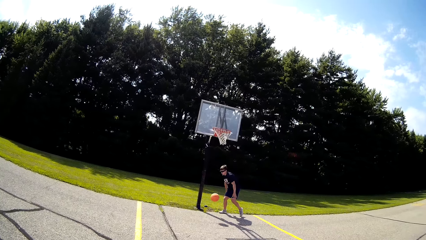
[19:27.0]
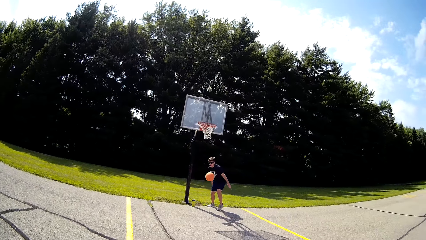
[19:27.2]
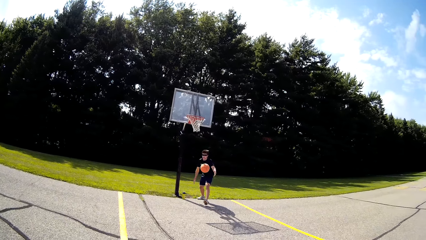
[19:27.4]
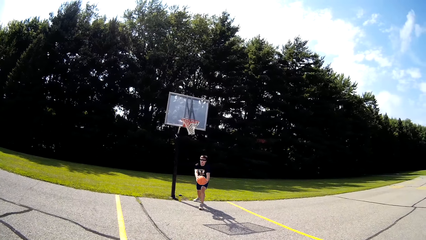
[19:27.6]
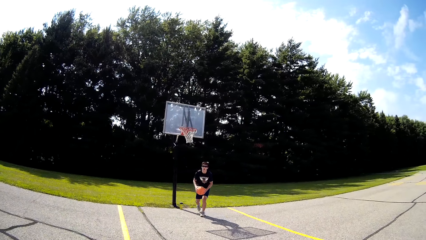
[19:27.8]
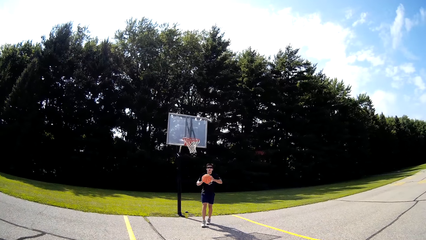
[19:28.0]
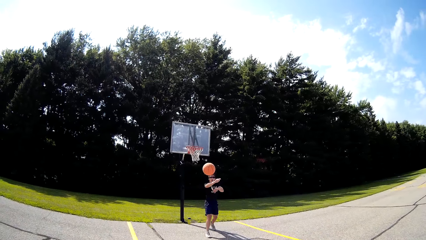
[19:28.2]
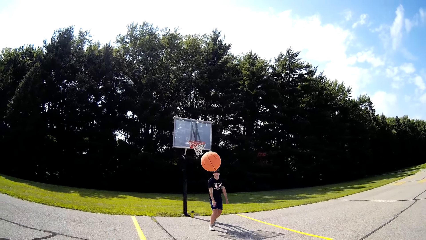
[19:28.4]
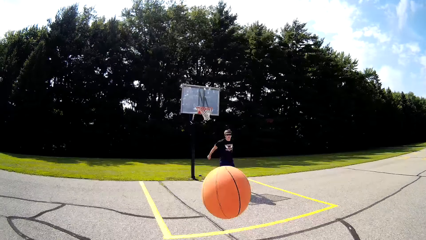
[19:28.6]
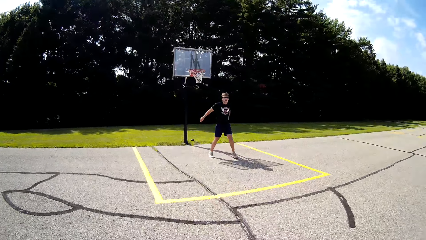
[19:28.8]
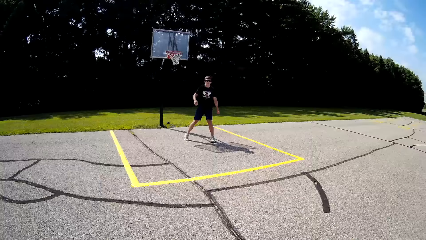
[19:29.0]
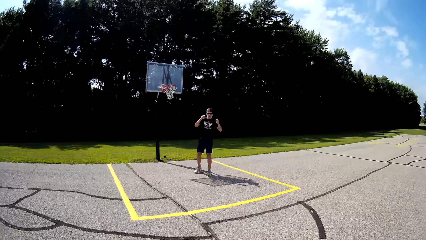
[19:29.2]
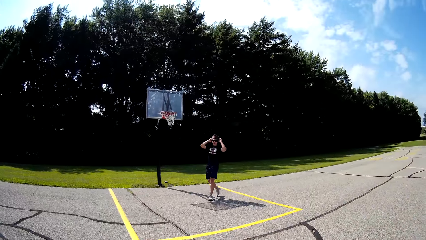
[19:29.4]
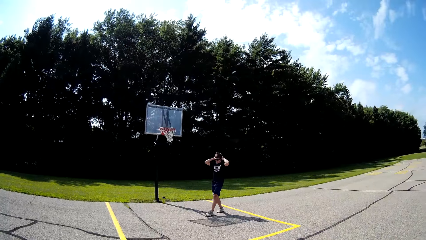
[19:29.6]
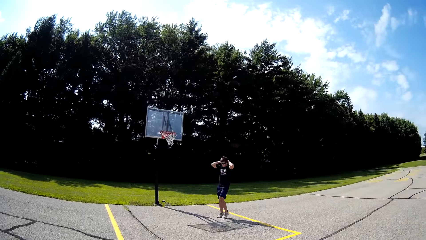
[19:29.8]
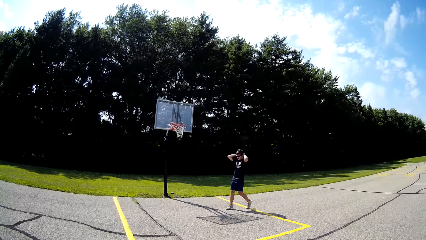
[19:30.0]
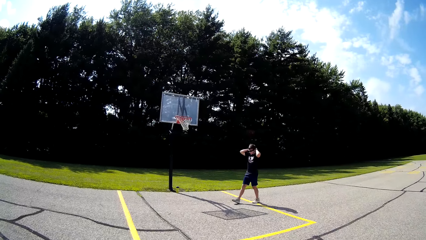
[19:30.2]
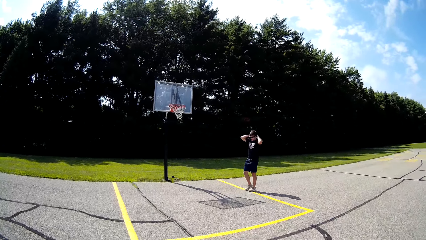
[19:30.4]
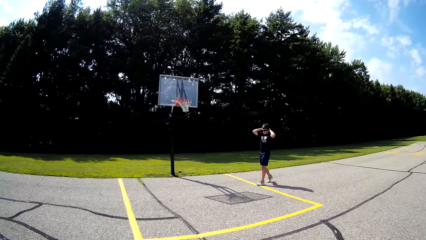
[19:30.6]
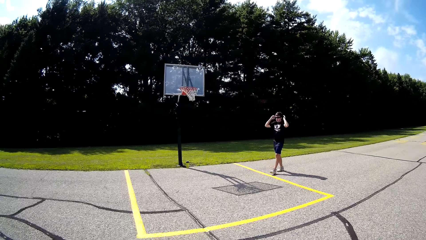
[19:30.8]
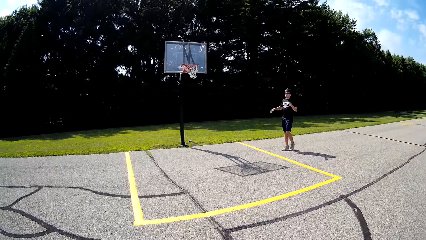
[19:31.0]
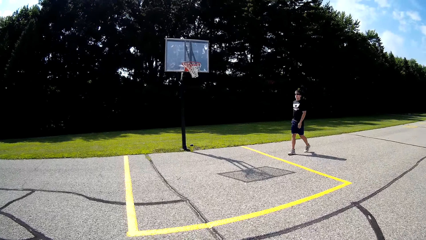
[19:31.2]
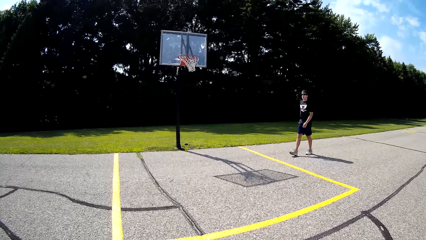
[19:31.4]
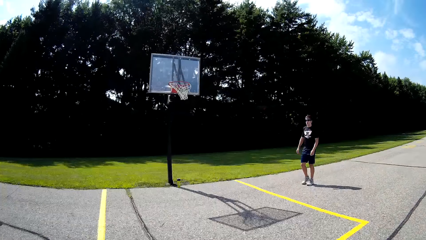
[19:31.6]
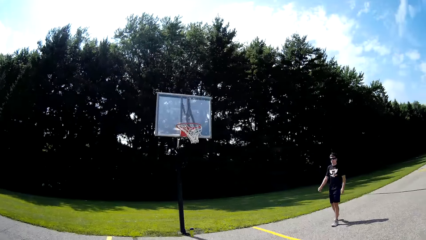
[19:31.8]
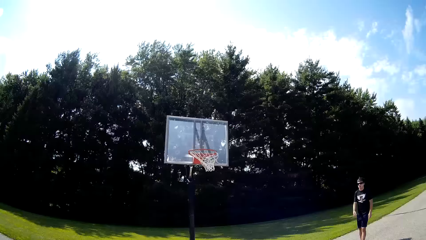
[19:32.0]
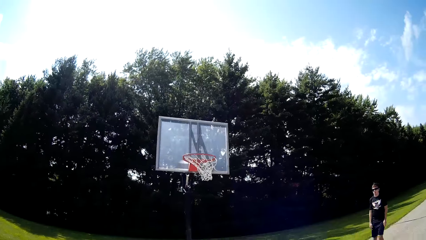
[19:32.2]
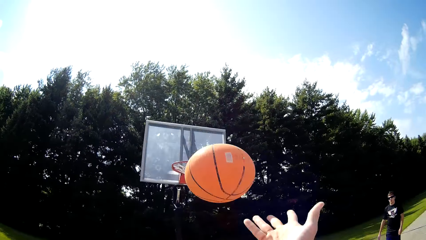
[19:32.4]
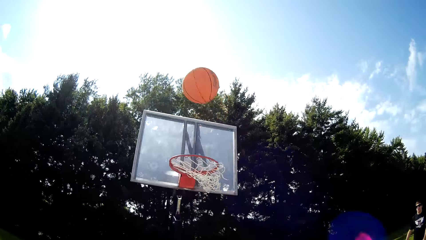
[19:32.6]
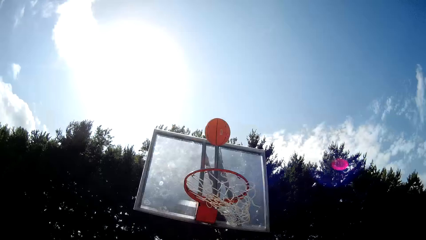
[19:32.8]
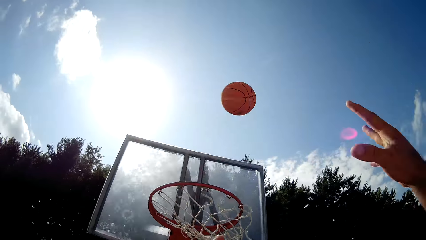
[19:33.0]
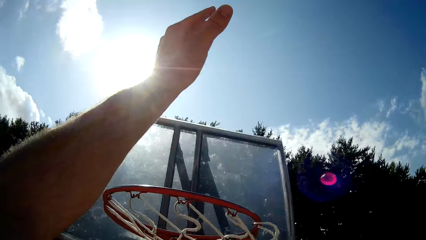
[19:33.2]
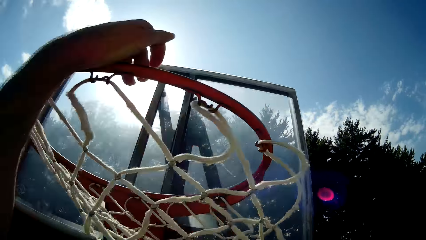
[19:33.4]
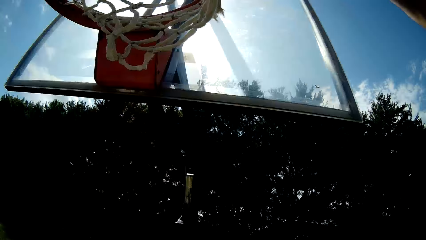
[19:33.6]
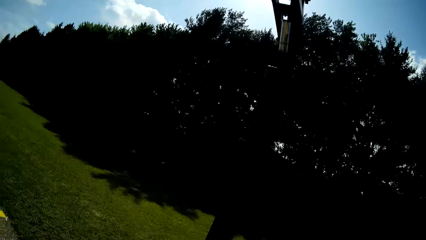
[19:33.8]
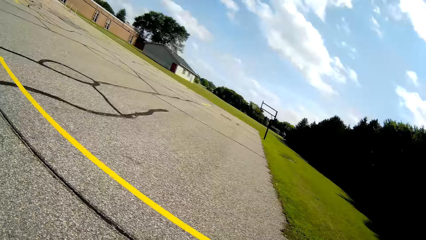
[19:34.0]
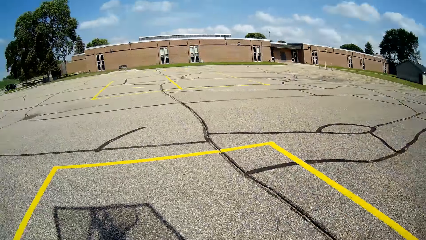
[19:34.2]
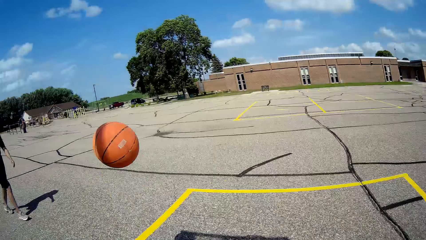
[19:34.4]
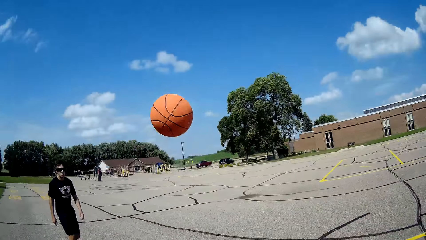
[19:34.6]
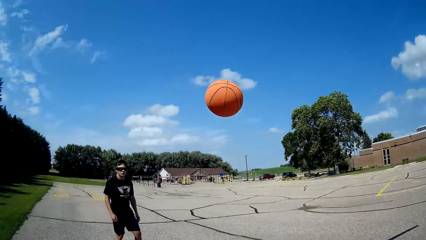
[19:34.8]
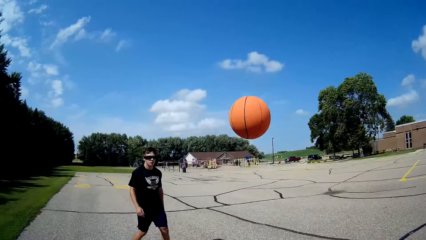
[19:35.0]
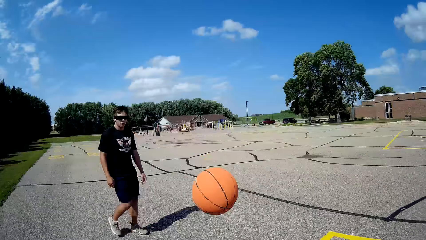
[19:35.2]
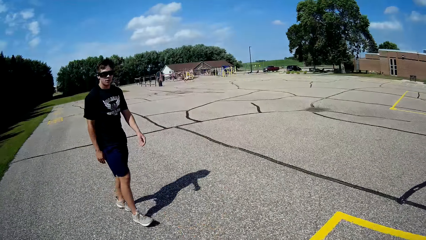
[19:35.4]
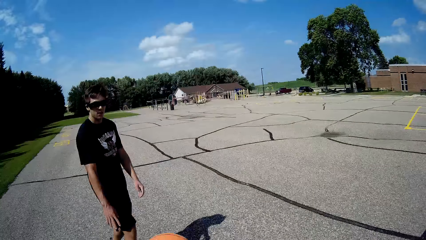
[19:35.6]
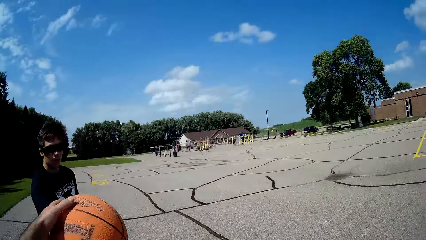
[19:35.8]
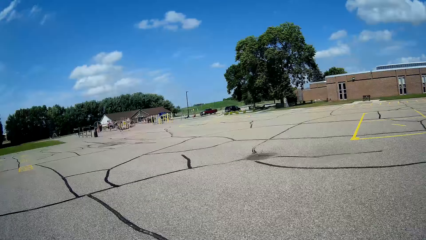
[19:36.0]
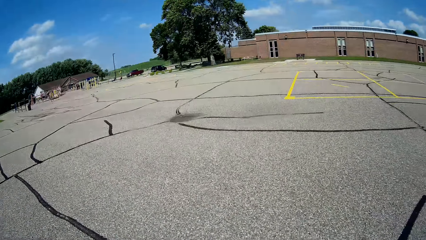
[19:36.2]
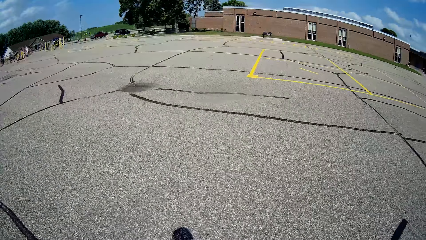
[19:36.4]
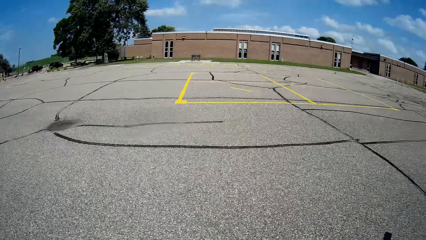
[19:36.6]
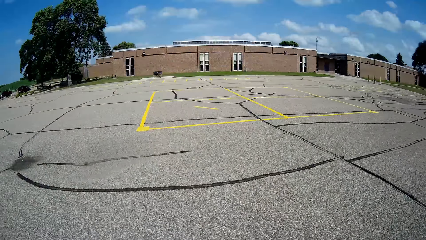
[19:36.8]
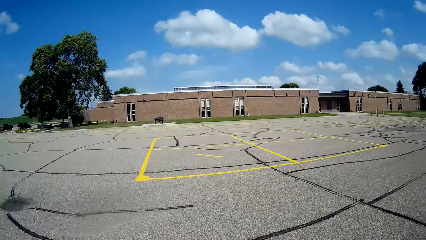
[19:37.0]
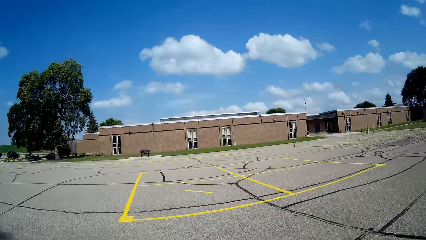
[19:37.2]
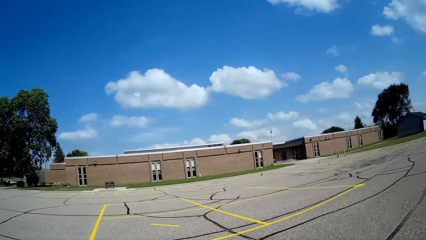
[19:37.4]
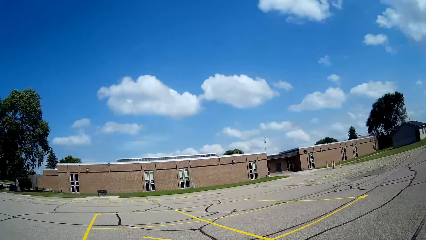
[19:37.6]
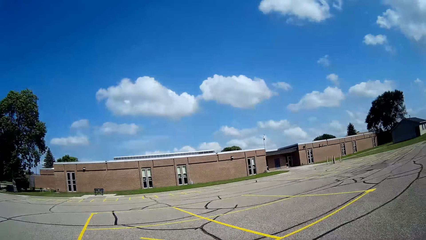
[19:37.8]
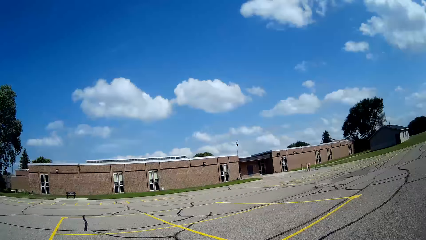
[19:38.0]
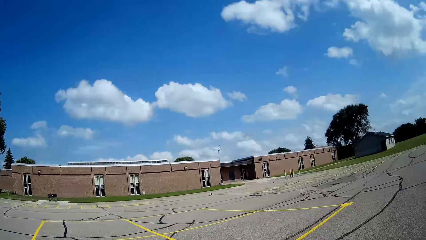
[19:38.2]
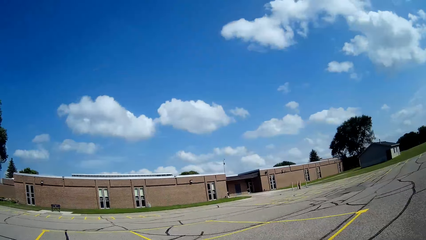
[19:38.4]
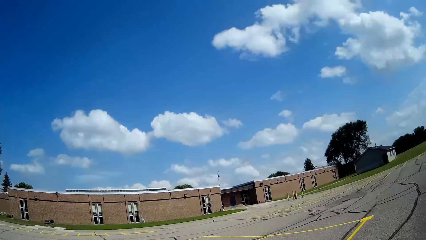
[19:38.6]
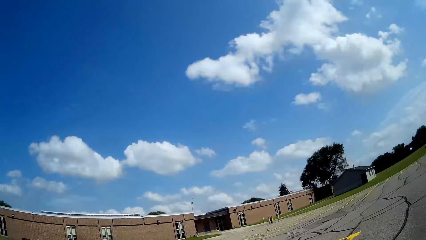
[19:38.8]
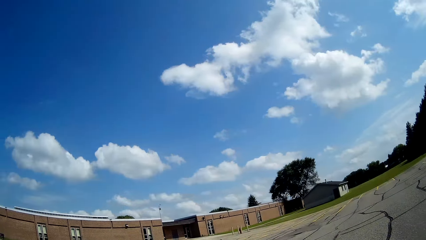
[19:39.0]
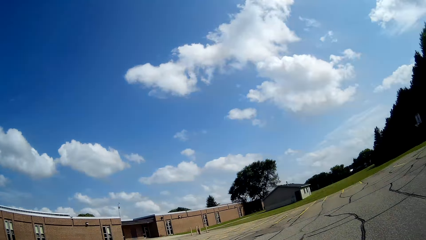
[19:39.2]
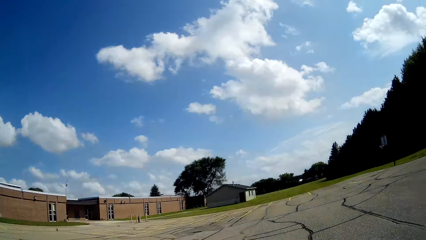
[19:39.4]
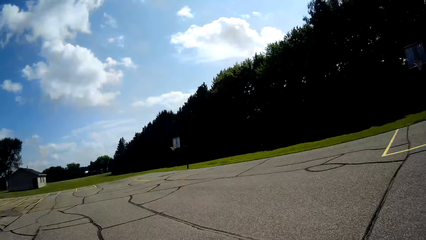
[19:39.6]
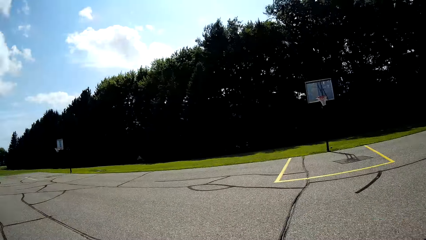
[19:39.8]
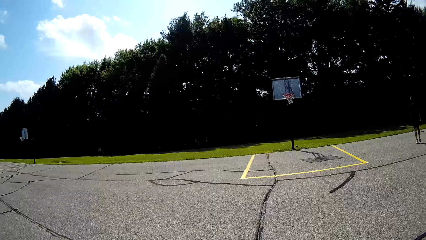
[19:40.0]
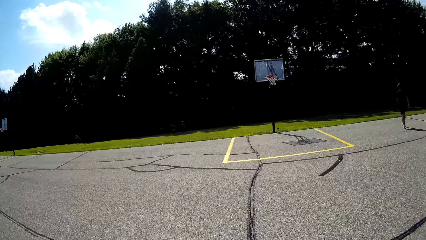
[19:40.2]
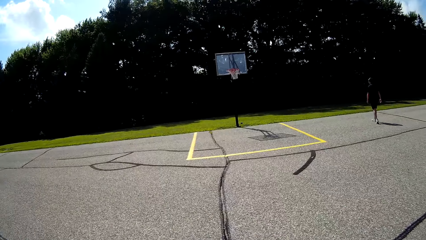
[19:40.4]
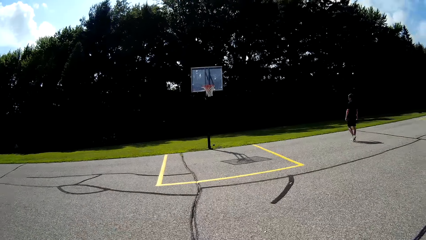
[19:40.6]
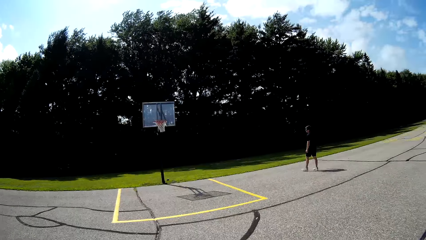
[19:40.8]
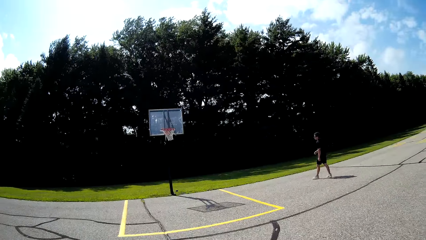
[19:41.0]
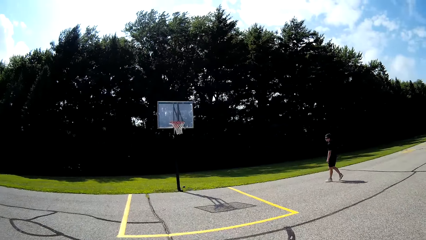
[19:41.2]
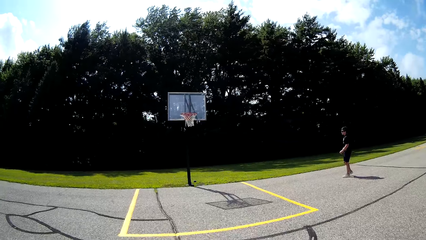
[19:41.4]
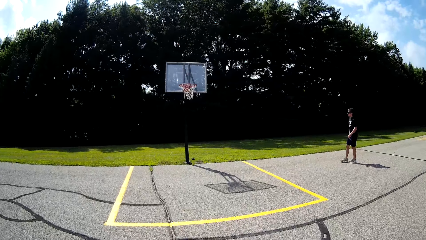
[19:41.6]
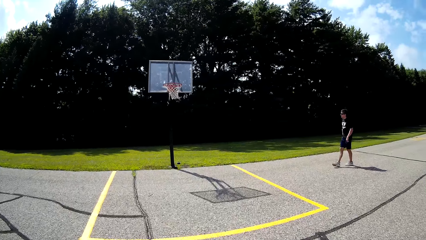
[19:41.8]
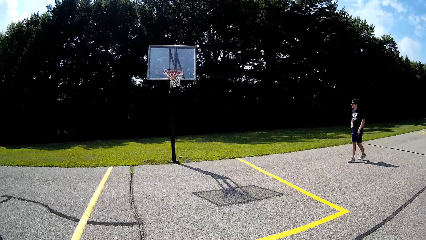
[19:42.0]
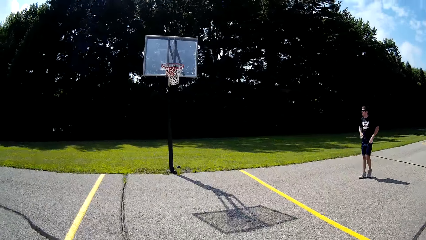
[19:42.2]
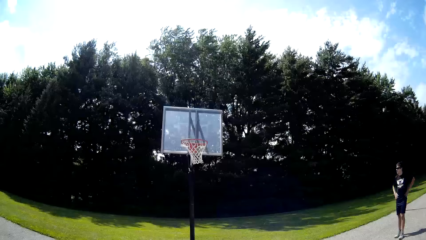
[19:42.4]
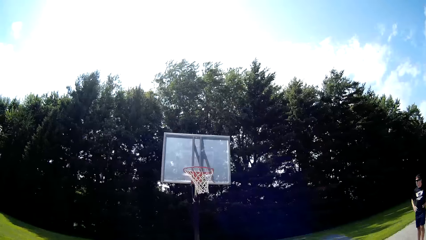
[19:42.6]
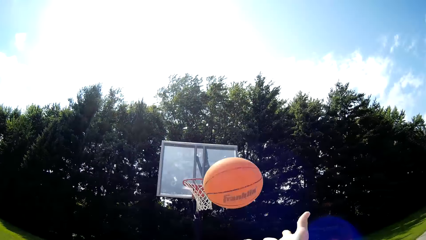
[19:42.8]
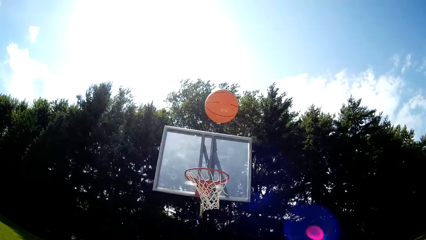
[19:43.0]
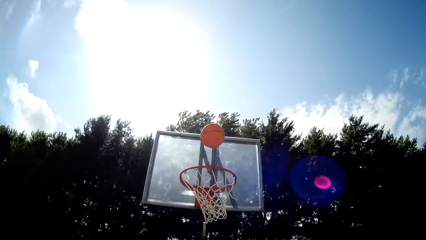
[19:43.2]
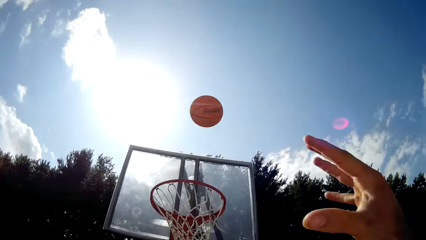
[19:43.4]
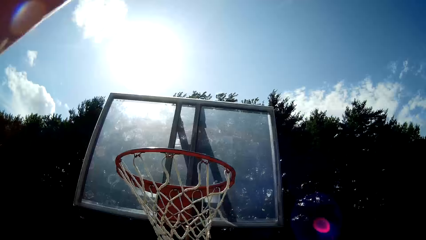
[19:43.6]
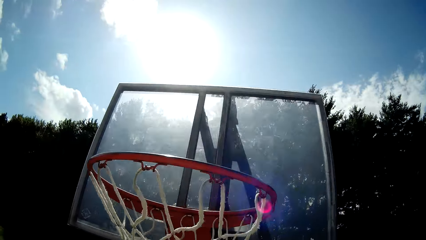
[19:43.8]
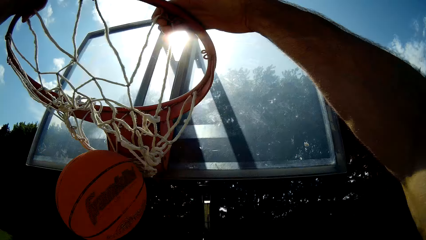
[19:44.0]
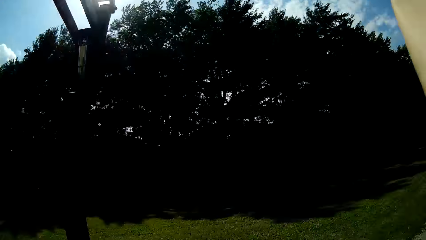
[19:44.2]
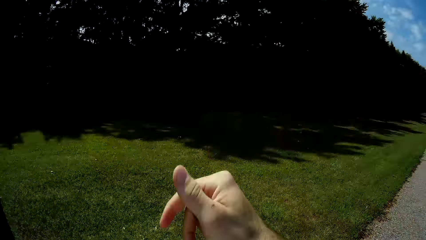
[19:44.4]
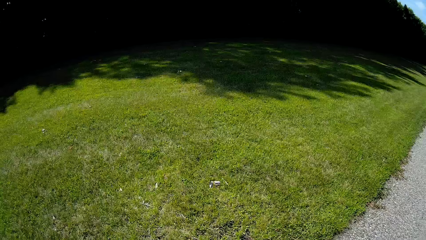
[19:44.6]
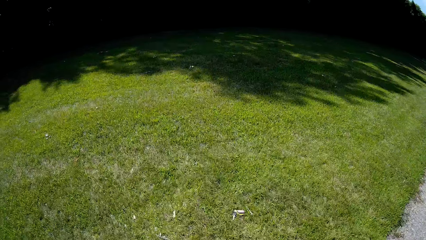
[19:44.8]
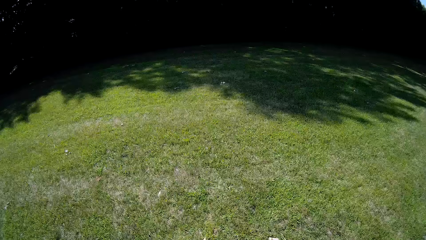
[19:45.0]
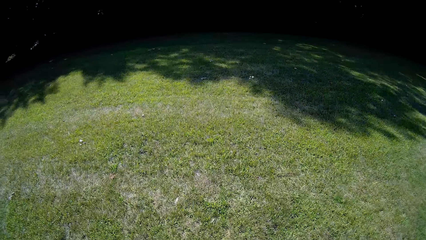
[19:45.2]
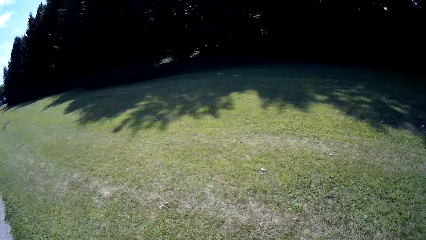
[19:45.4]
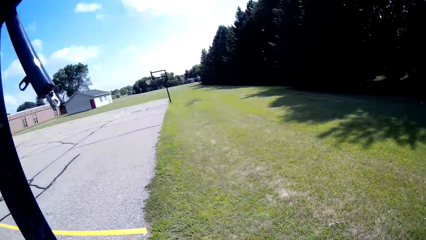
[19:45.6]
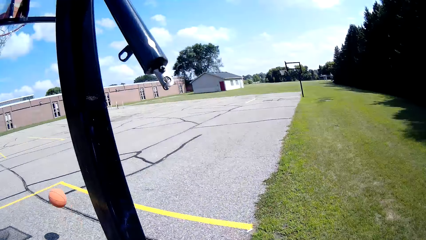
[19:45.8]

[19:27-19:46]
The man throws the ball to the camera wearer. The camera wearer catches the ball. They pick up the basketball. They run with the ball. They throw the ball. They play with the ball. The man catches the ball. The camera wearer picks up the ball. They walk around. They run with the ball. They look around the playground. The man walks around. The camera wearer runs with the ball. They walk around. They play basketball.
